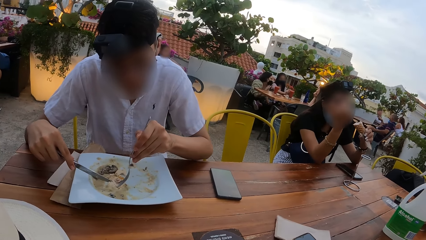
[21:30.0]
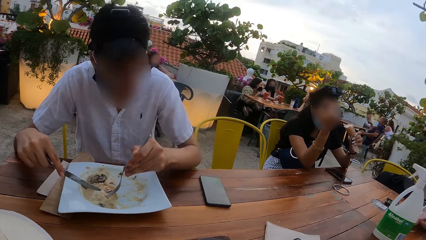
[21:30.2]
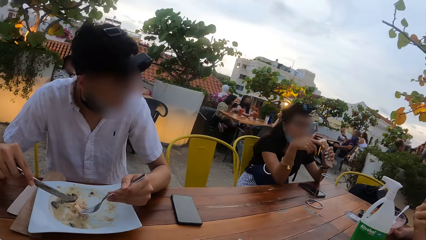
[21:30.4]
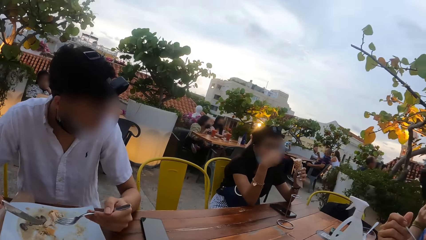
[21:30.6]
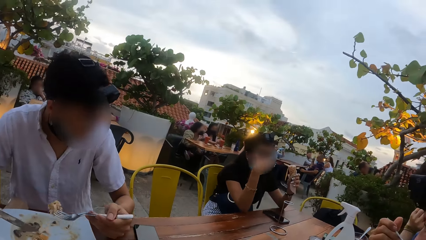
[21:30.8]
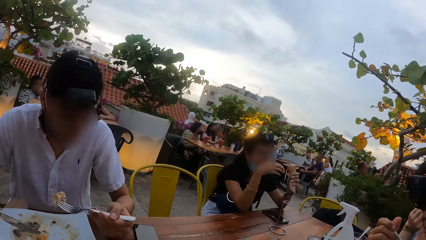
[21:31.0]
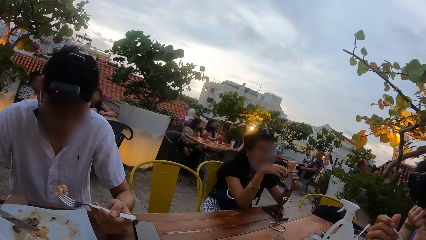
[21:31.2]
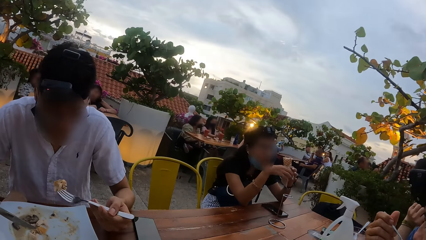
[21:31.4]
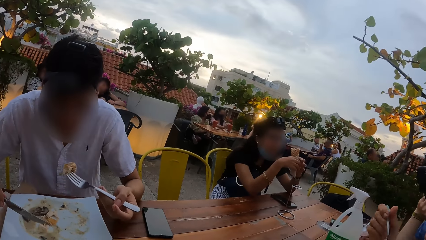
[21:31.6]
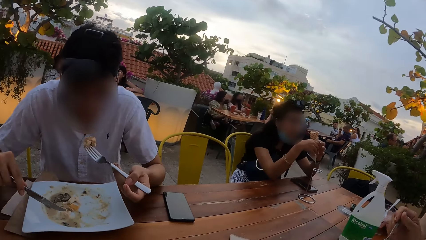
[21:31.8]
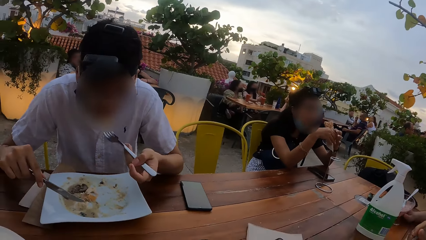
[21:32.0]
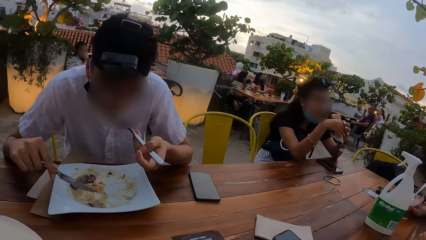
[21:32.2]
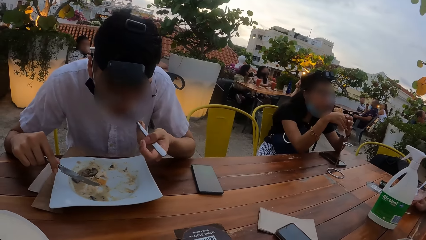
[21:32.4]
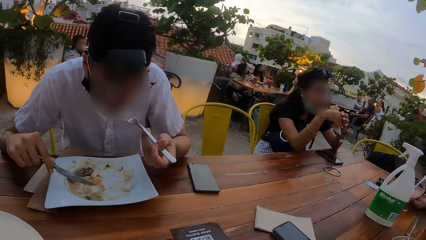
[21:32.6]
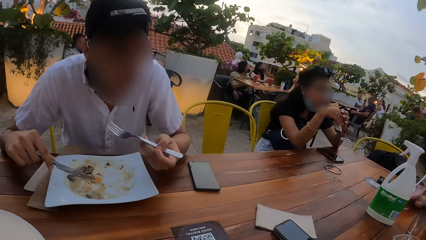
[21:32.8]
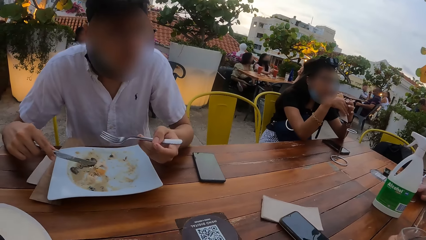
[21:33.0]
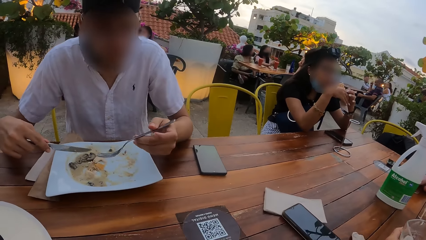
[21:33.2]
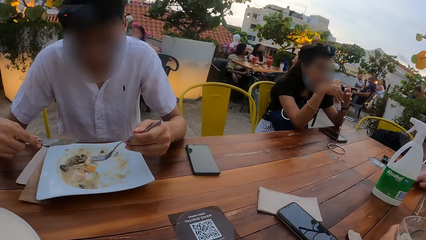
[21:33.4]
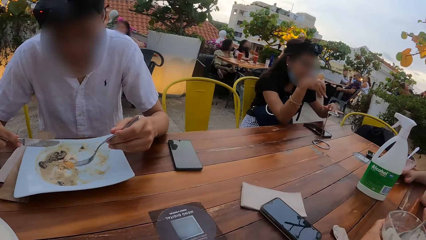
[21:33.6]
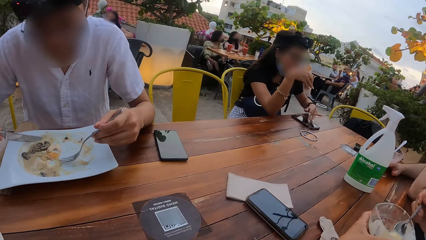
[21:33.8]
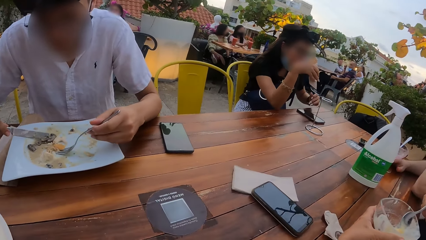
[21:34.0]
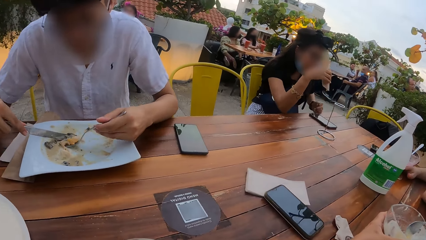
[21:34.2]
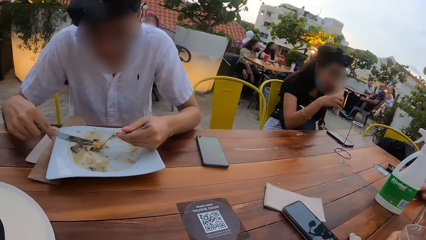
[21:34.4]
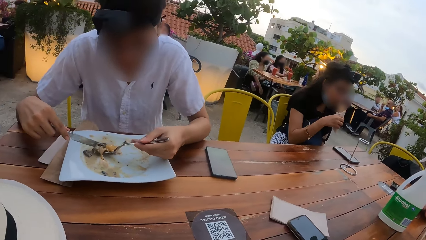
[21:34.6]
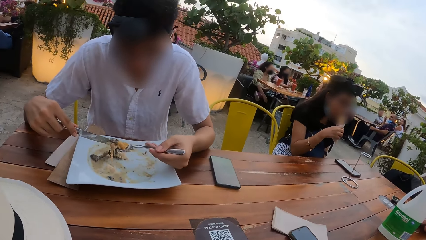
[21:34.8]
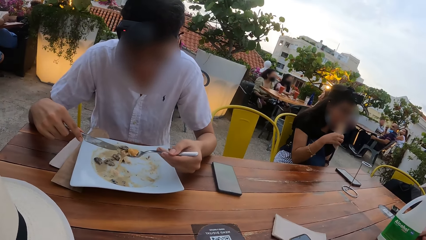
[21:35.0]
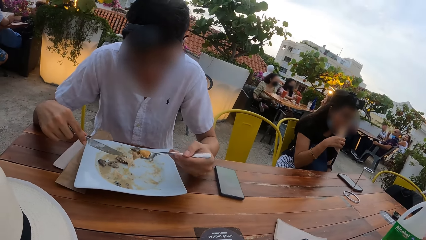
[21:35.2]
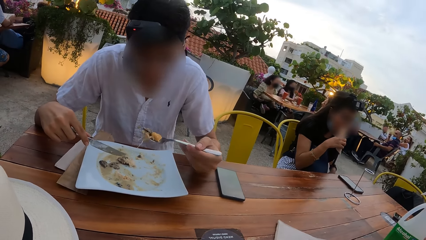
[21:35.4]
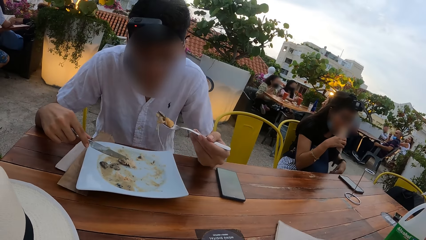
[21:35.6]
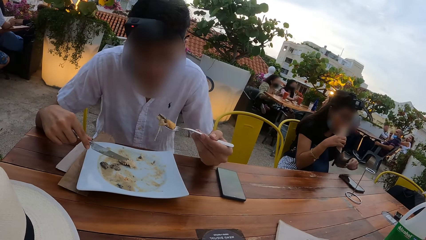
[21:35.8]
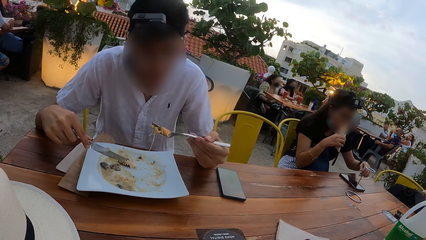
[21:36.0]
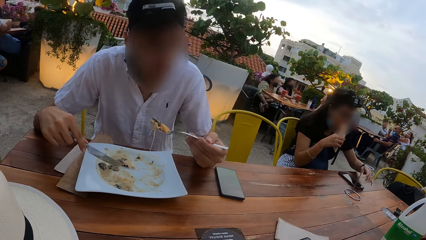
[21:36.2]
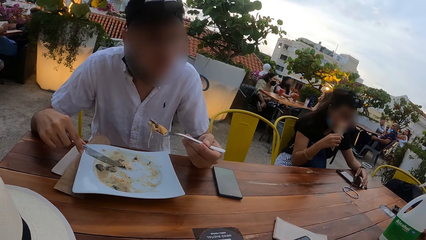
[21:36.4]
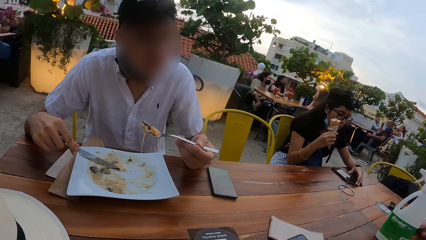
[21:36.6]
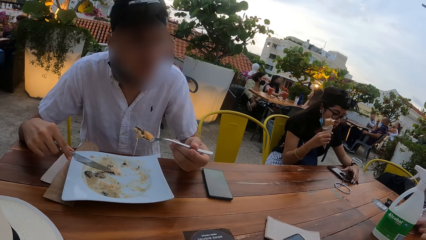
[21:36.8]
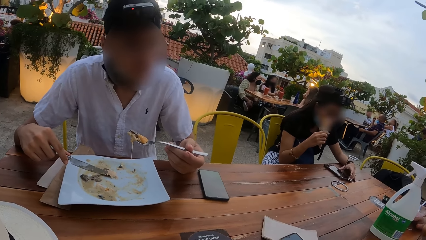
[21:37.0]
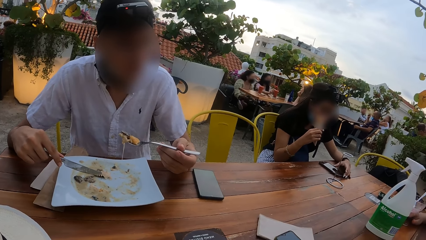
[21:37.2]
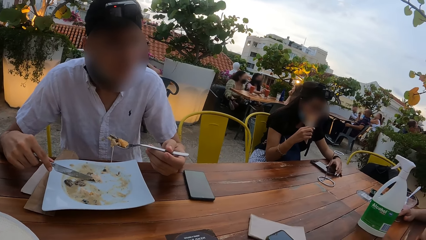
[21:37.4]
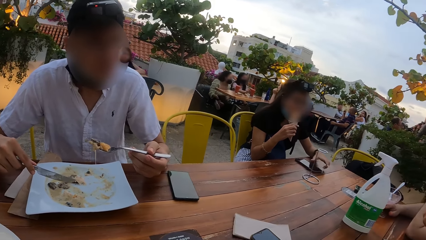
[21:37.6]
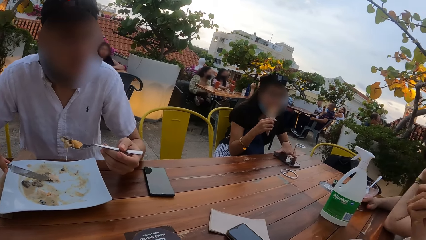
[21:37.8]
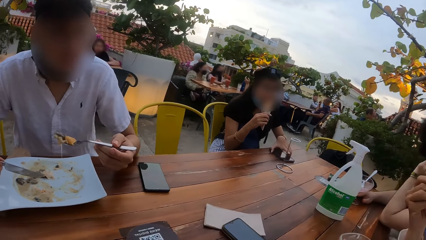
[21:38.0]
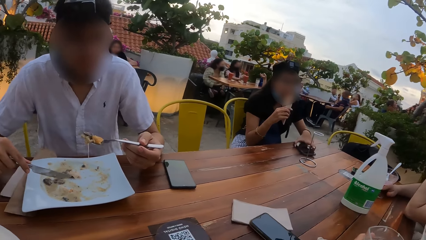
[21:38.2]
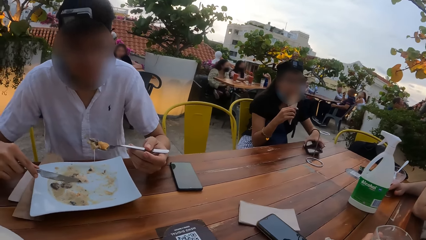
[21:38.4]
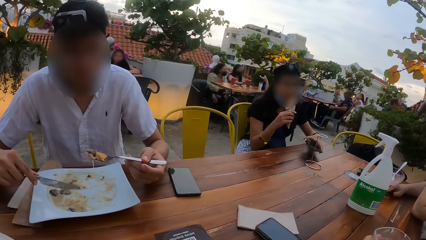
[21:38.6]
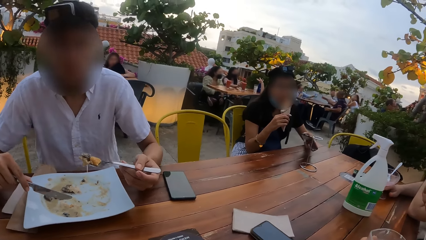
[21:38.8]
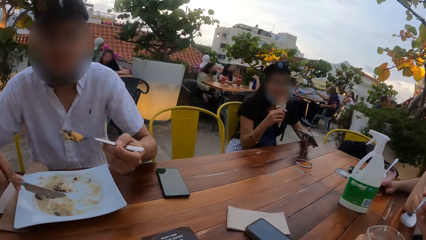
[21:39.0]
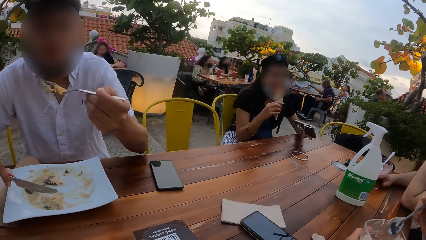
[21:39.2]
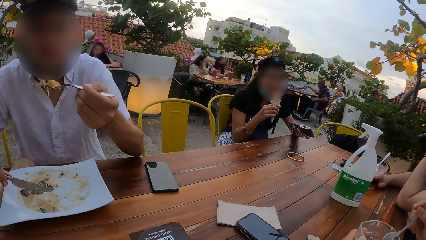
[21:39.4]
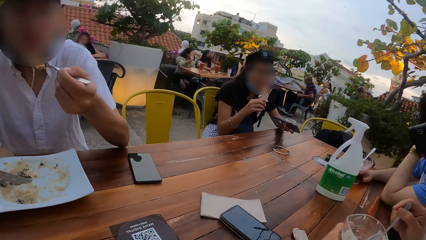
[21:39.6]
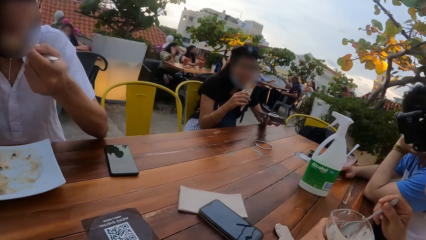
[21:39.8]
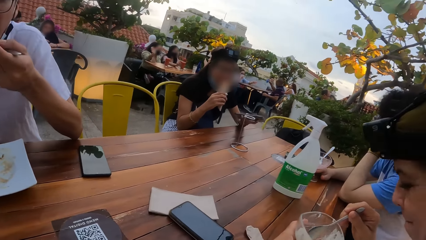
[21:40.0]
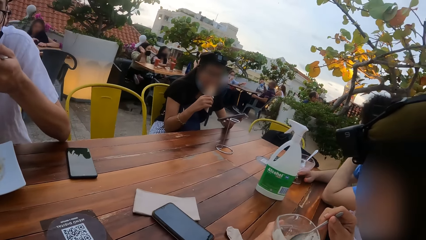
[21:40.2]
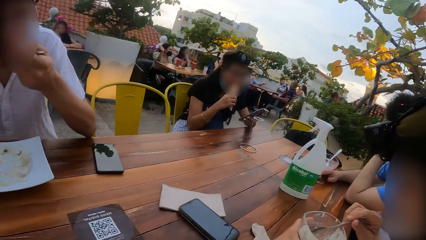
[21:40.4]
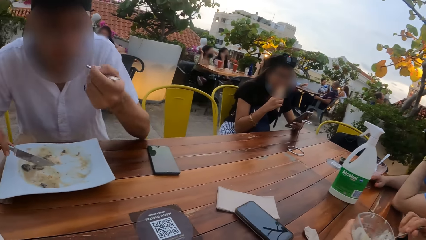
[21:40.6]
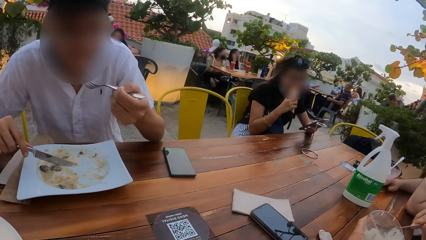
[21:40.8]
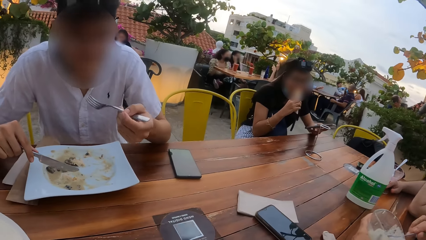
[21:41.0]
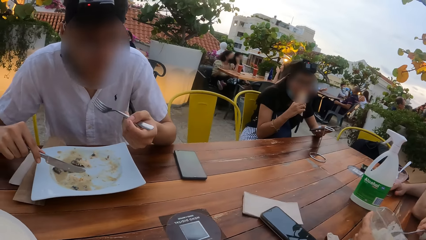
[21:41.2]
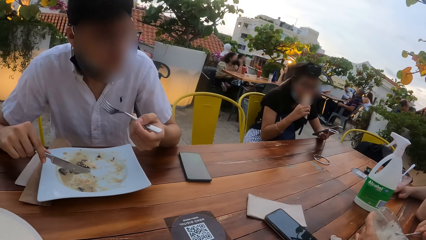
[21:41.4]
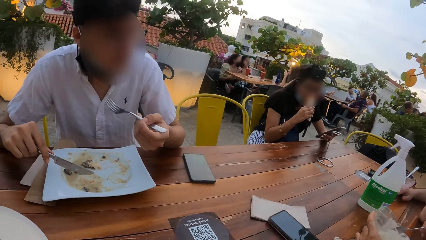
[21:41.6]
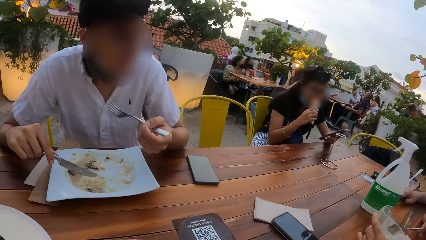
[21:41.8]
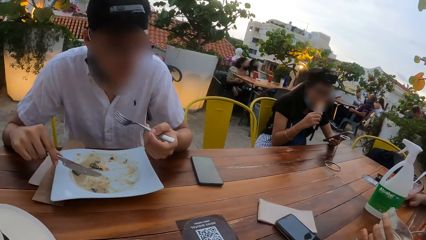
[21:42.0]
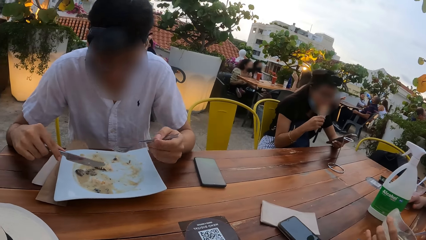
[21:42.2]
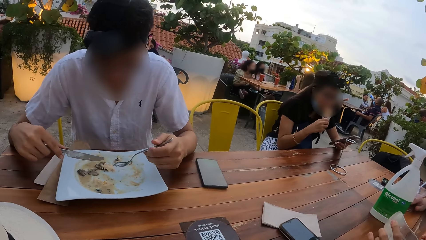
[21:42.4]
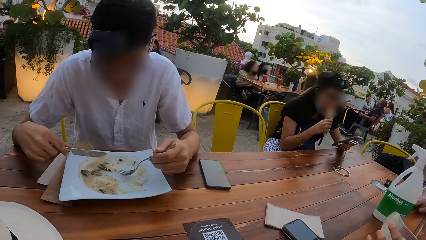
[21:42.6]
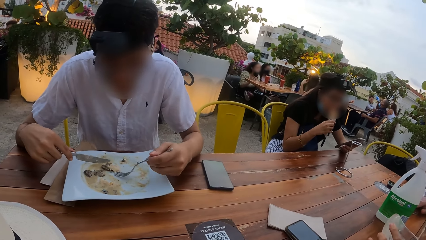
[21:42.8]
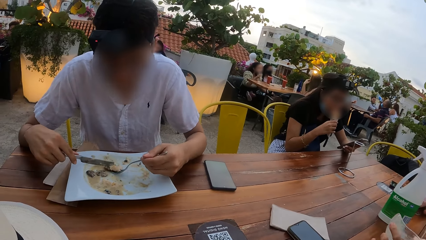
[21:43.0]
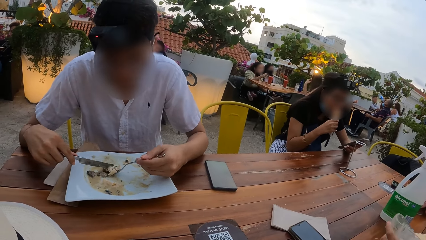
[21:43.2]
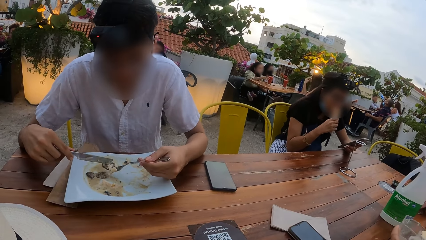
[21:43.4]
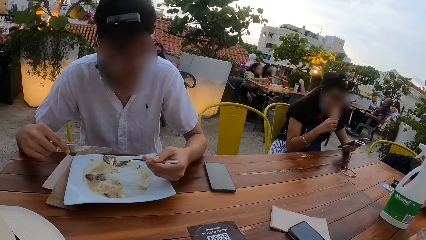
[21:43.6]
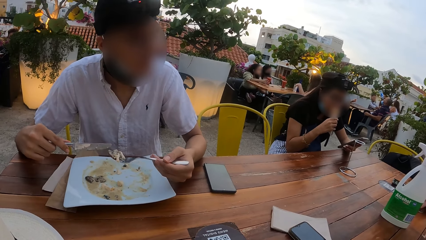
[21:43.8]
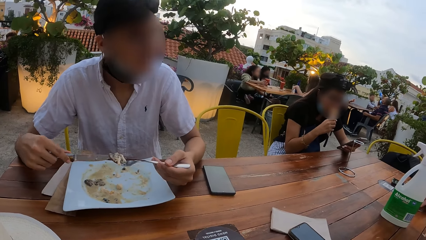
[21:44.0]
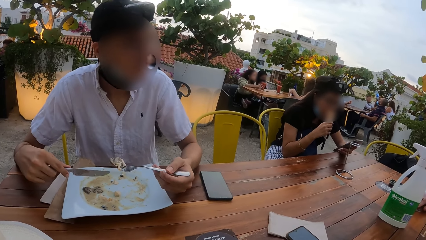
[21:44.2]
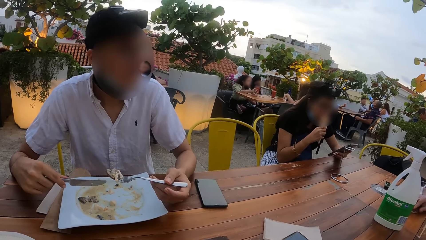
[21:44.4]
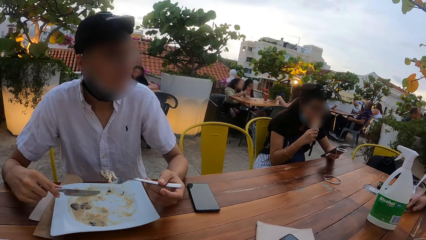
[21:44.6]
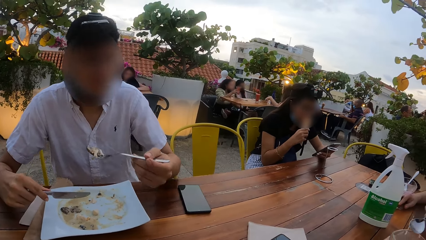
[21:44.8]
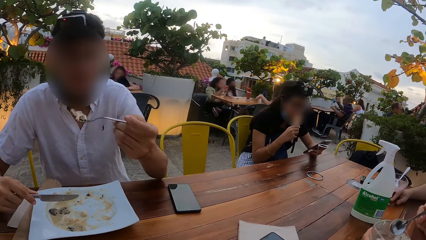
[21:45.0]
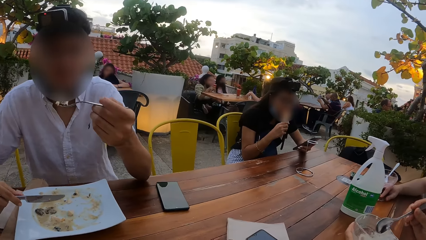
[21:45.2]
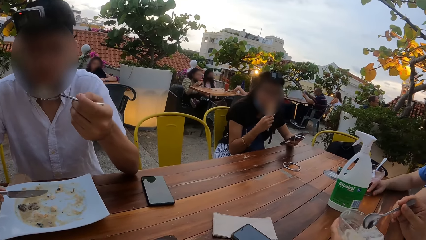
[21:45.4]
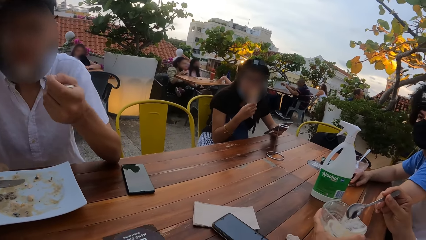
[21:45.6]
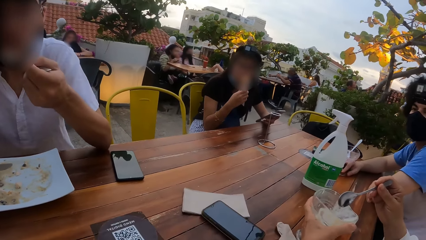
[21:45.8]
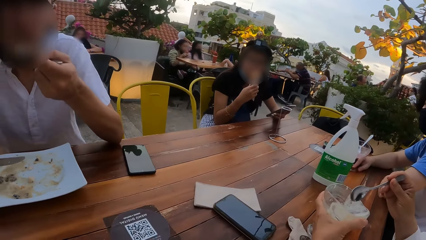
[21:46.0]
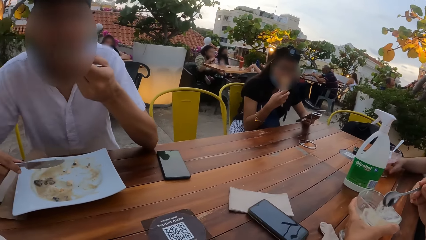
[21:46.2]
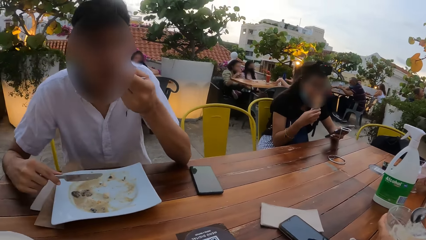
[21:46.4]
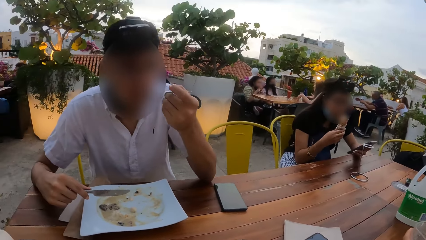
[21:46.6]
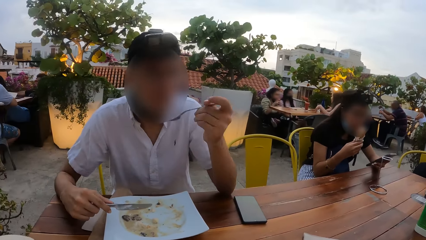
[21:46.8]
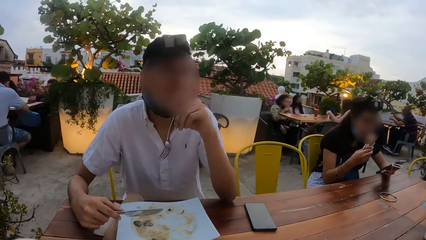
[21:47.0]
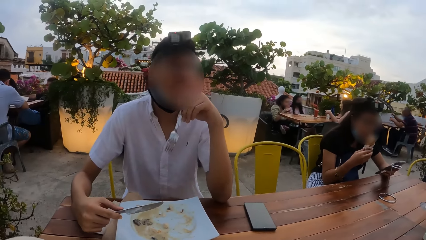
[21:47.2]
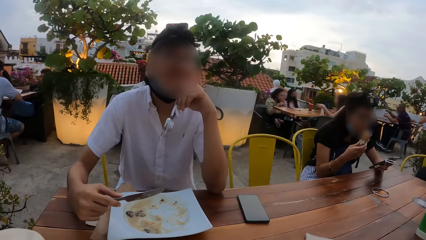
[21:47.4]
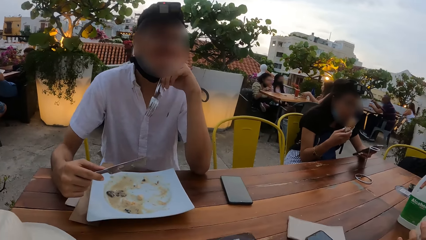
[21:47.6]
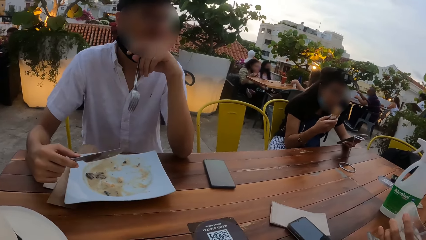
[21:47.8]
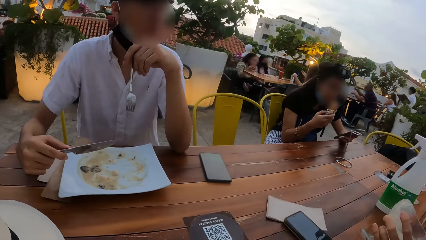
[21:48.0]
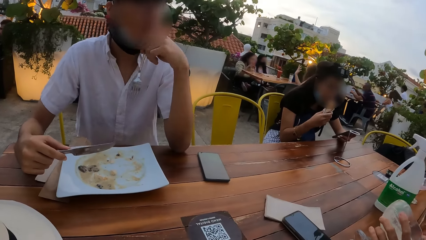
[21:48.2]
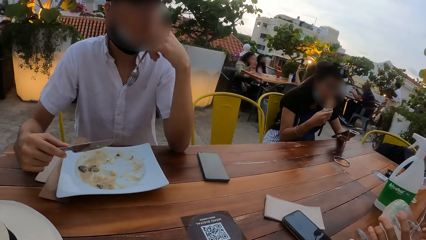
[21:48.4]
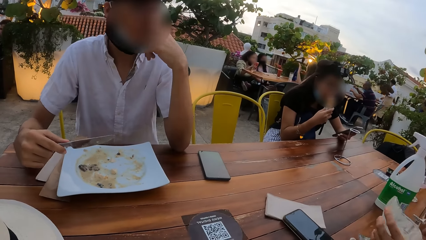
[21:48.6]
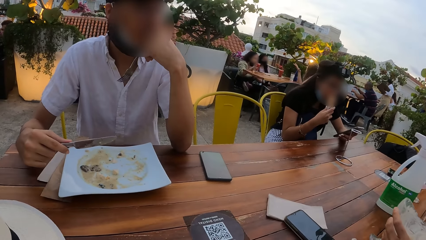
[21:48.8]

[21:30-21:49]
The woman passes the cone of ice-cream to her right hand. The woman operates the mobile phone on the table with her left hand and licks ice-cream from the cone of ice-cream in her right hand. A man interacts with another woman, a third woman and the camera wearer. The first woman picks up the mobile phone from the table with her left hand. The camera wearer talks to a person. The first woman operates the mobile phone in her left hand. The camera wearer looks at the person and other persons.
